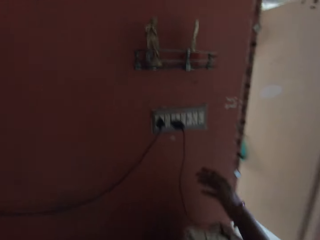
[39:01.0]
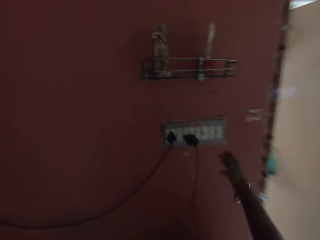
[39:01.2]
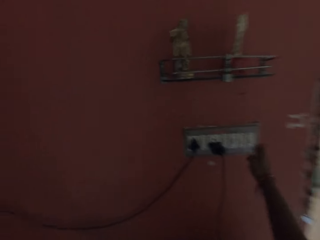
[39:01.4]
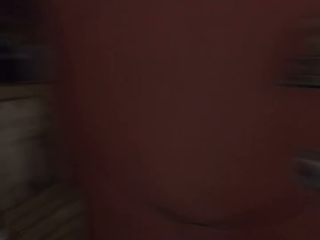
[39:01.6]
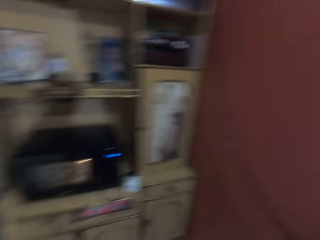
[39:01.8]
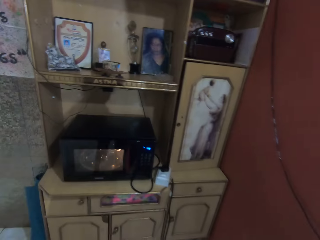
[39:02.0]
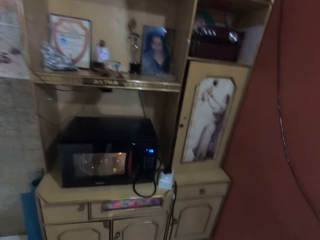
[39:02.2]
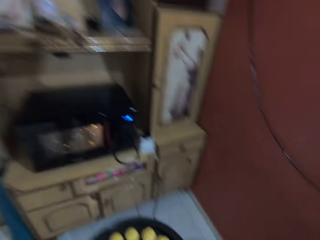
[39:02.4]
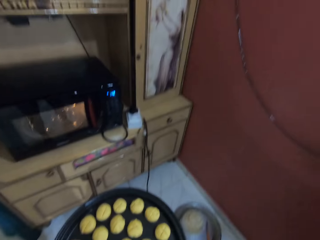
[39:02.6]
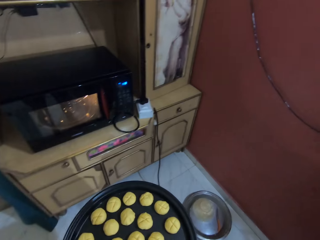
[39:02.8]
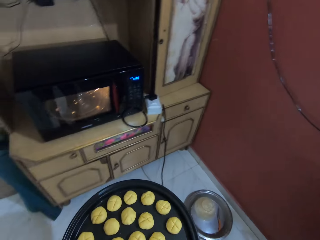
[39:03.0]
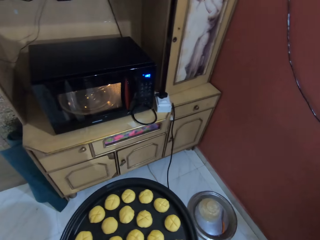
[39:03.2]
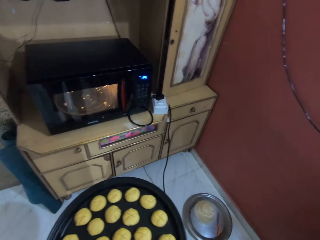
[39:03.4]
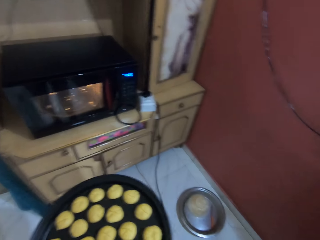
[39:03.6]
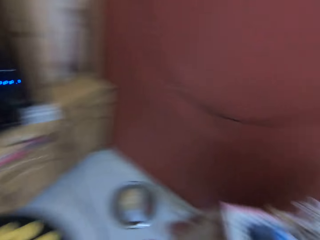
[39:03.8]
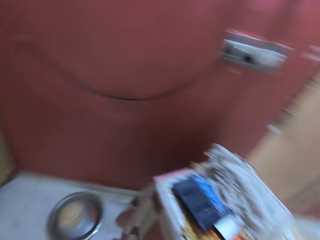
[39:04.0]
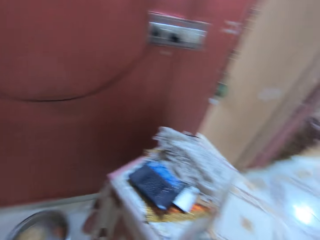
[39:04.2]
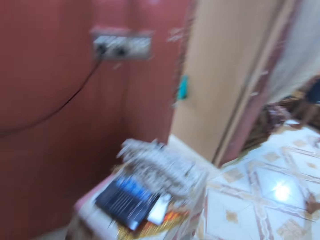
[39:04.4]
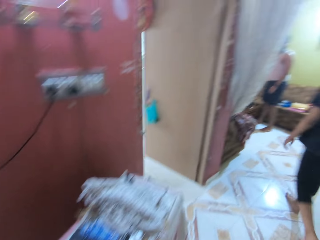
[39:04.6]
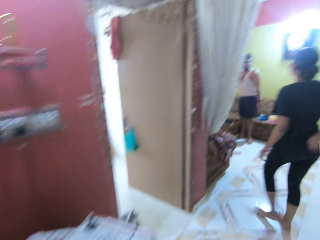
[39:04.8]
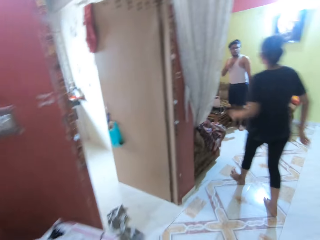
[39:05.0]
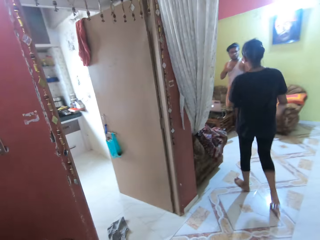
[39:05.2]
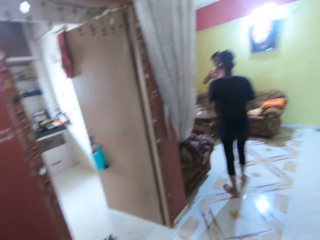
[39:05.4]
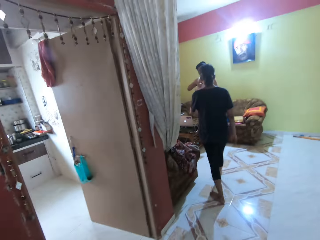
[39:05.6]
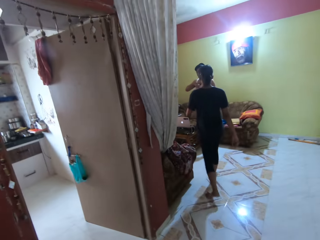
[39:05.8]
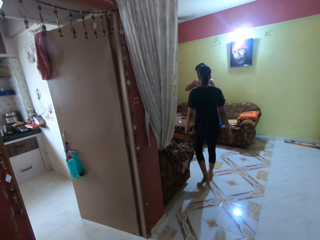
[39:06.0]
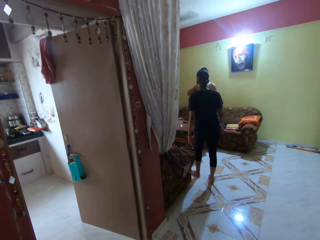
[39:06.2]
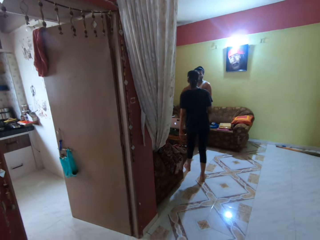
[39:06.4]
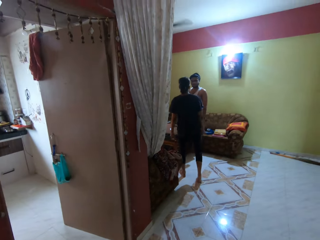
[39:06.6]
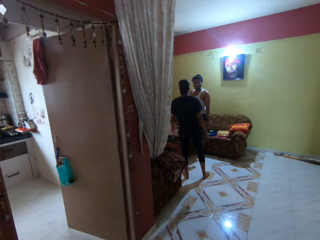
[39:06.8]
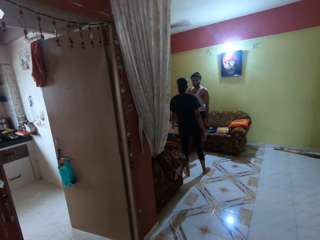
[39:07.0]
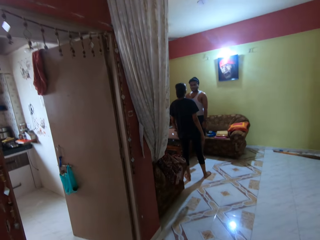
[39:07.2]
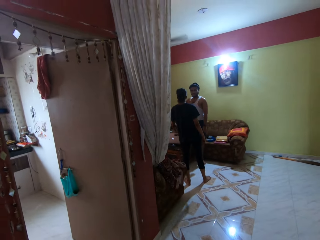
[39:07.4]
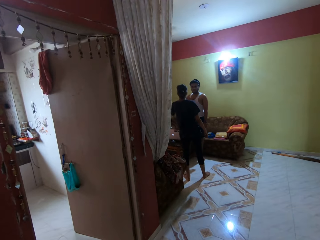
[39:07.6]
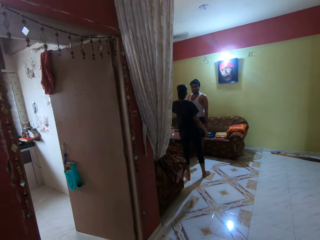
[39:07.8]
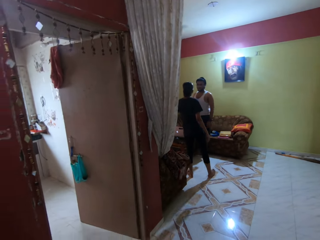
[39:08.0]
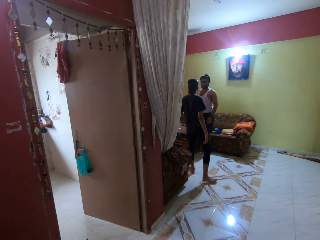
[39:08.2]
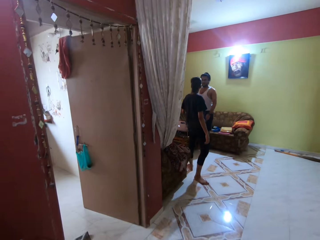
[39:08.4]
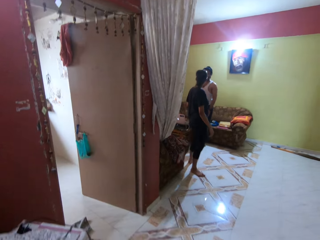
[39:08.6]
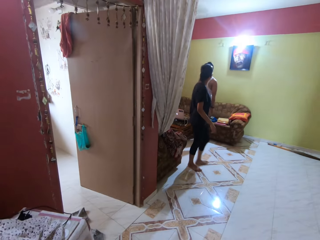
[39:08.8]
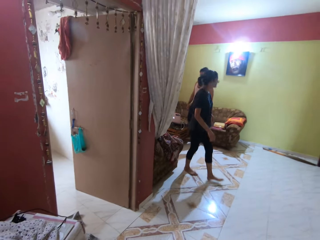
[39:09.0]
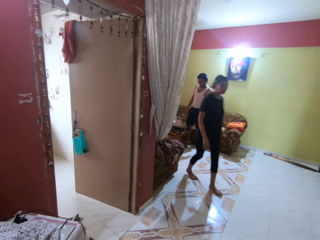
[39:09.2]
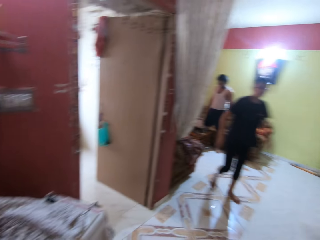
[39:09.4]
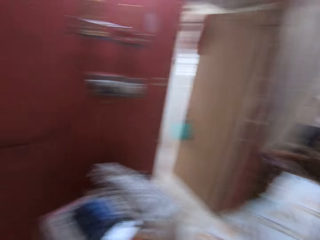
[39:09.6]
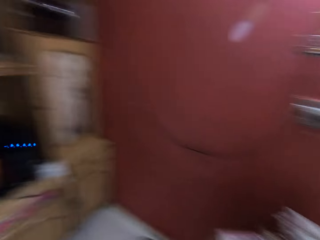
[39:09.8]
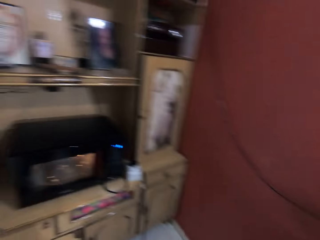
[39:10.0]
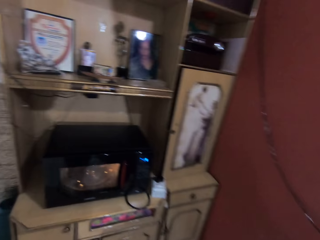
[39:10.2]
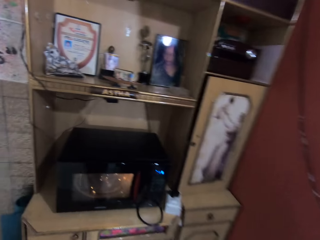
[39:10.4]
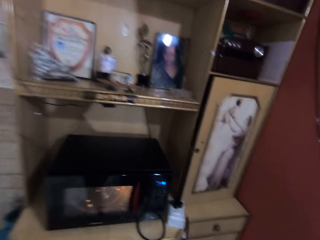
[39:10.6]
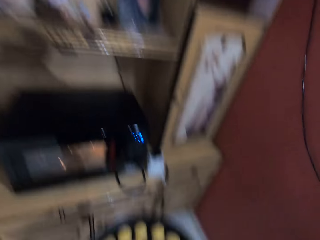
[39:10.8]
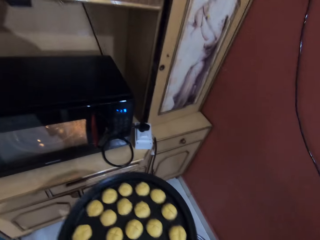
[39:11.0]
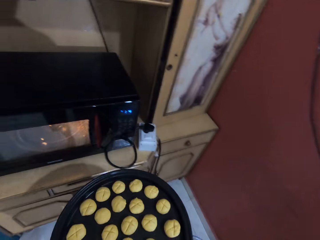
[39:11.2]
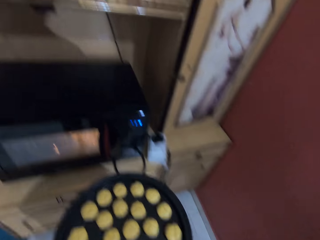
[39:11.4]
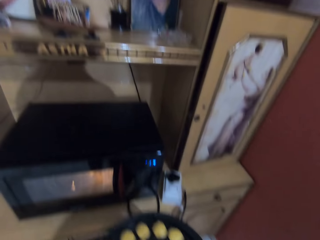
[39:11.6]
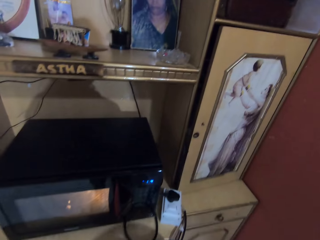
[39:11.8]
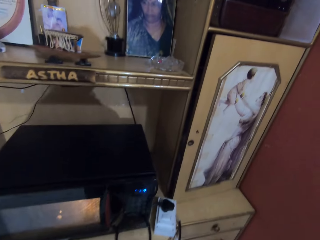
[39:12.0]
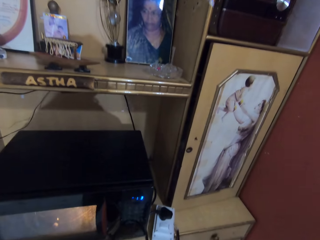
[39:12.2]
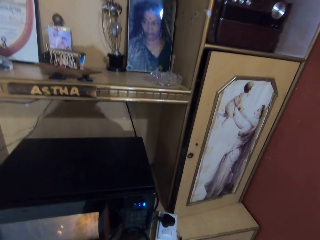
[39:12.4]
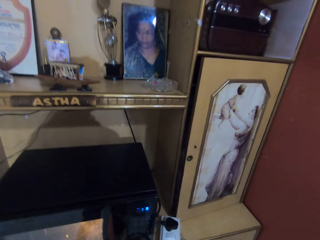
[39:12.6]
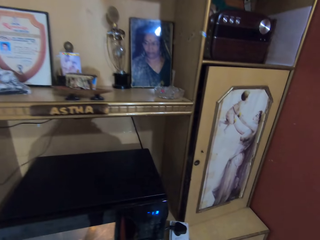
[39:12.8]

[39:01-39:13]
The camera wearer switches on the socket. She switches the socket off with her right hand. She walks around.

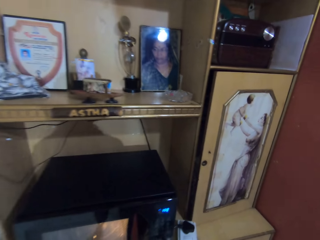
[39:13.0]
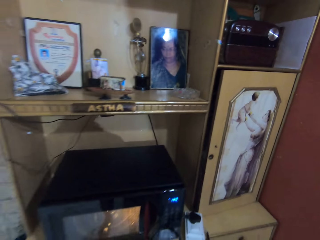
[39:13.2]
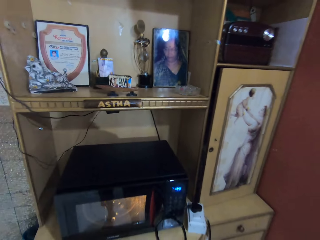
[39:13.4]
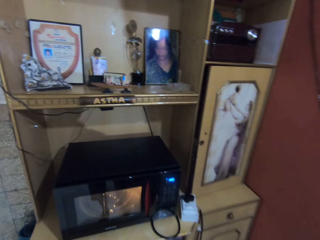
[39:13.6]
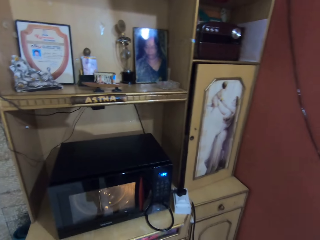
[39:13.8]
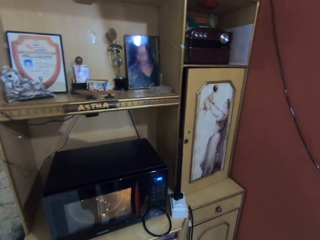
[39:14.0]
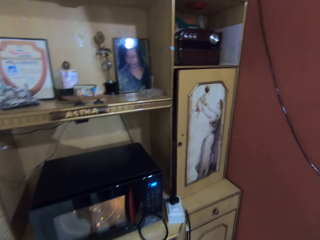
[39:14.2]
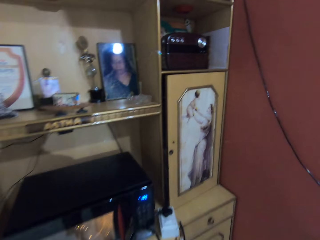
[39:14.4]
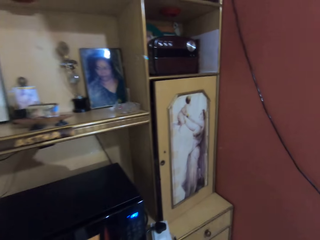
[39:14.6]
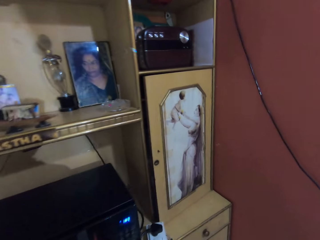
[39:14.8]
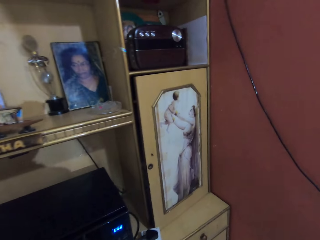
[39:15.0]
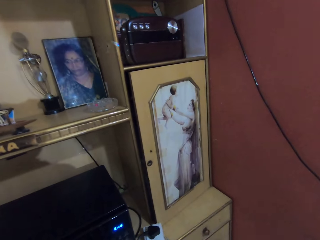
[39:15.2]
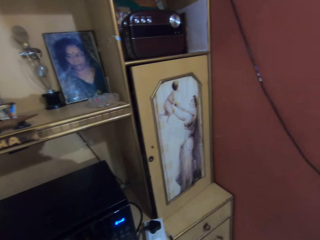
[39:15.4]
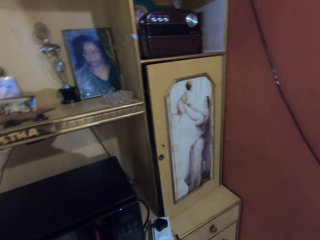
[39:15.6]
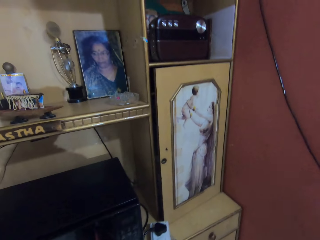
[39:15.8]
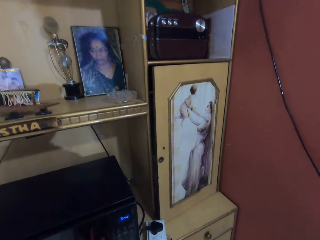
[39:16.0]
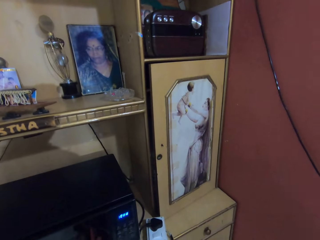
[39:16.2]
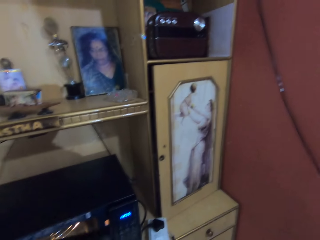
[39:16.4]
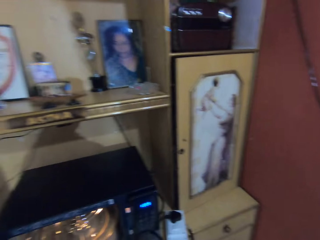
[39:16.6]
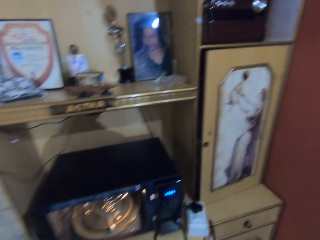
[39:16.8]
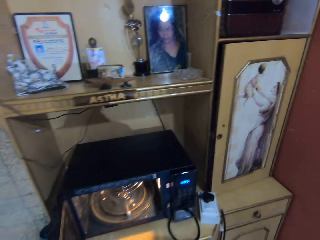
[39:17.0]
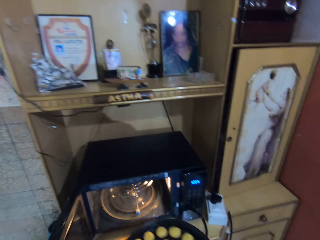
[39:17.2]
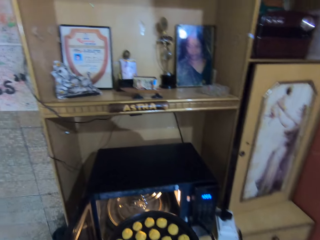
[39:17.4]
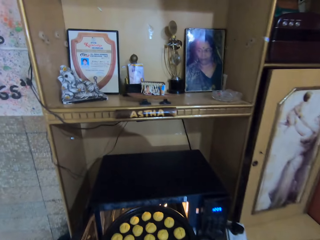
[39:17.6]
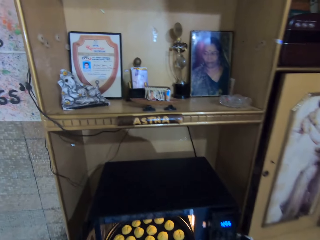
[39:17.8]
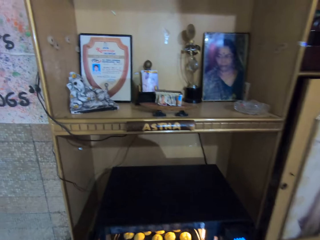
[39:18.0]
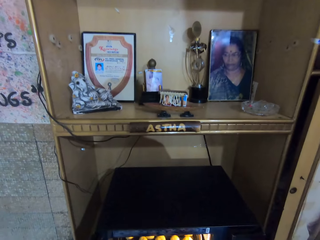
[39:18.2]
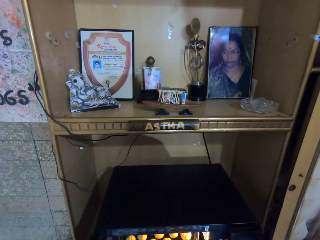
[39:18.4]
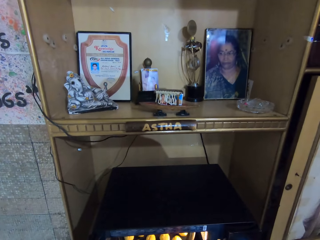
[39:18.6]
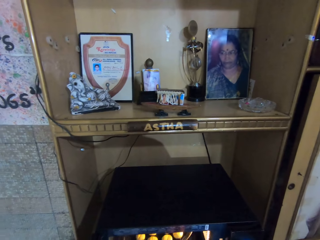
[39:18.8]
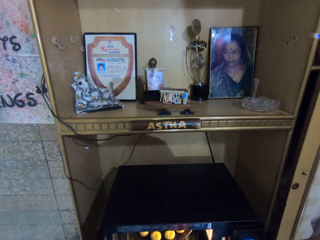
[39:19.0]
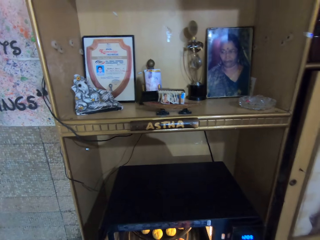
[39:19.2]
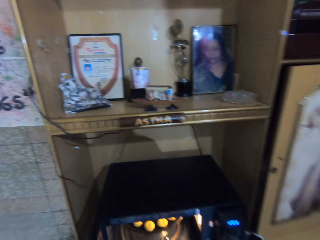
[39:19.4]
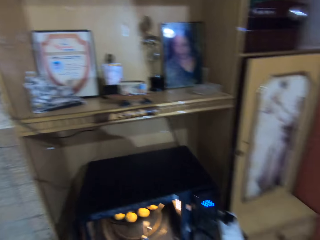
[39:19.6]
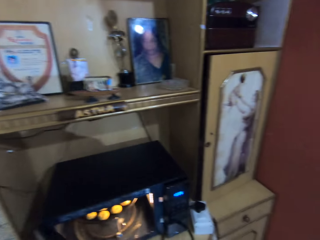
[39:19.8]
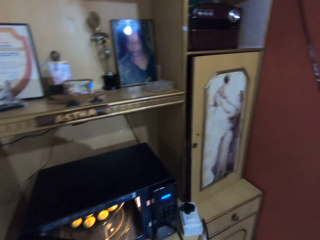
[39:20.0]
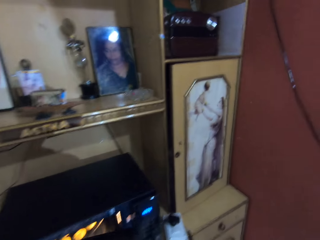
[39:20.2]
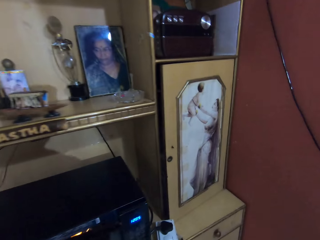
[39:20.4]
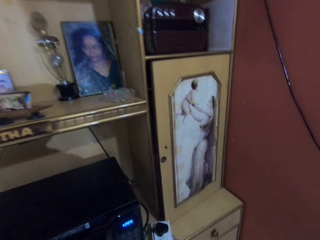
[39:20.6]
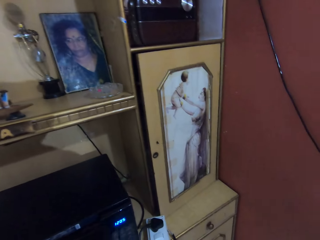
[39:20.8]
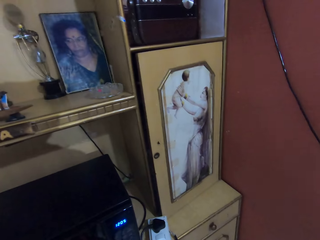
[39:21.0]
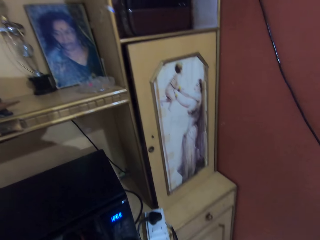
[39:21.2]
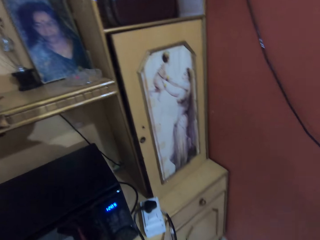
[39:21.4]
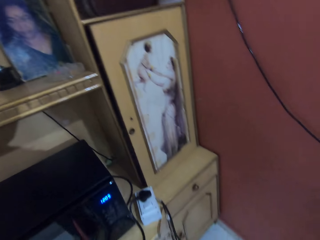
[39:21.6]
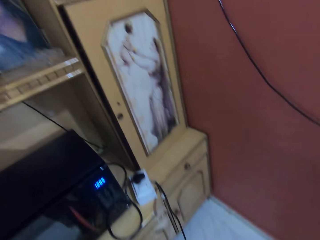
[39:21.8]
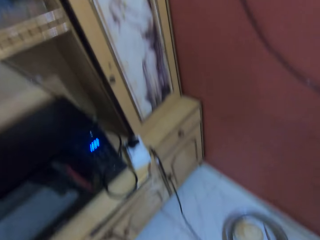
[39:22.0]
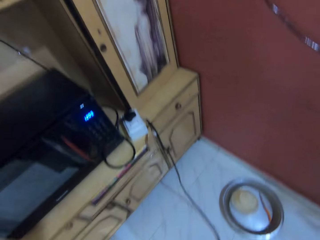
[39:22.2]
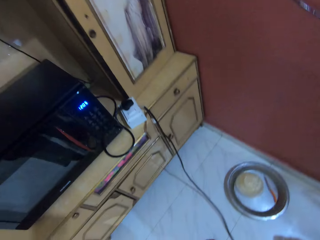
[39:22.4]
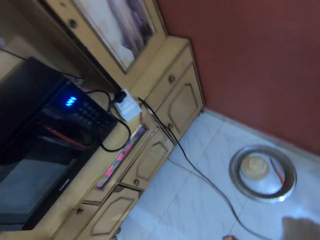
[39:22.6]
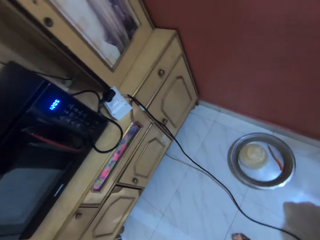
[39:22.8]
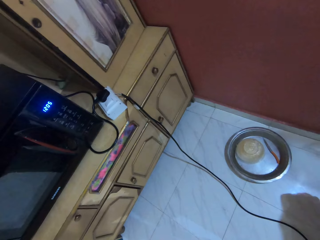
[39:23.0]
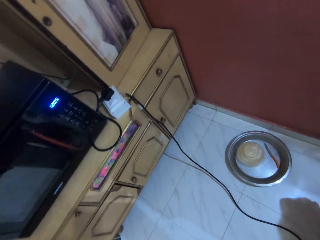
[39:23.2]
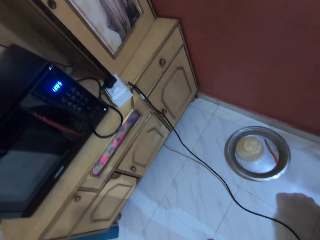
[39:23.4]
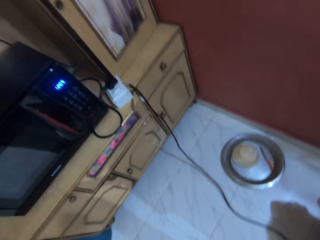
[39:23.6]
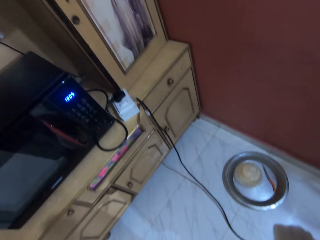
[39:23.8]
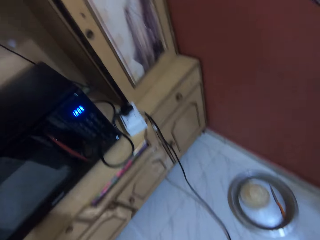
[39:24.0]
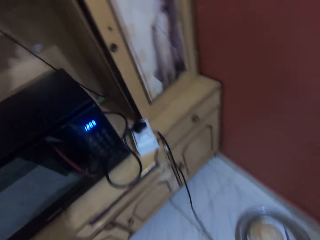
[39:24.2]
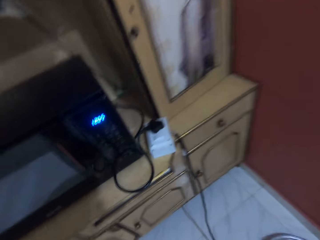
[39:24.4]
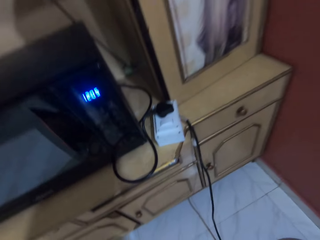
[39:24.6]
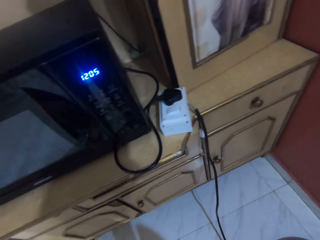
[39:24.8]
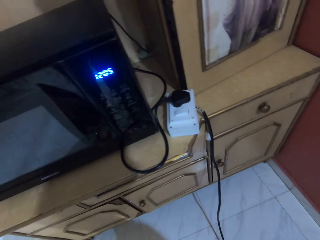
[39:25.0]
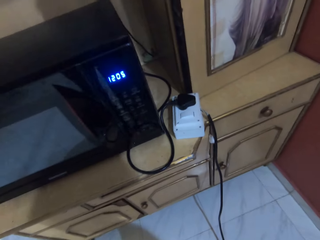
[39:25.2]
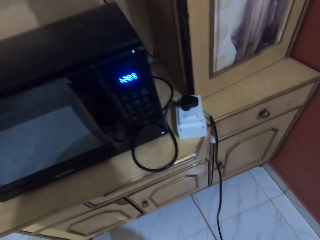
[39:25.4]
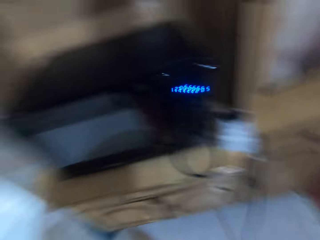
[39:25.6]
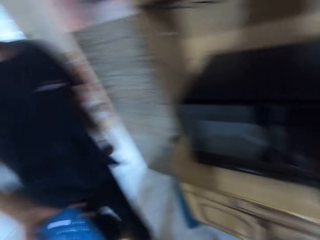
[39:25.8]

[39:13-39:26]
The camera wearer opens the microwave with her left hand. She puts the tray of cookie dough in the microwave with her right hand. She closes the microwave with her left hand. She looks around.
